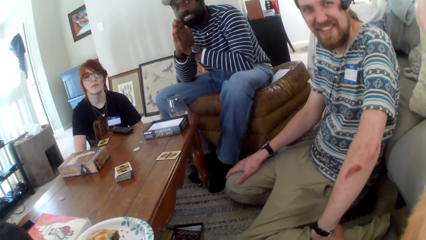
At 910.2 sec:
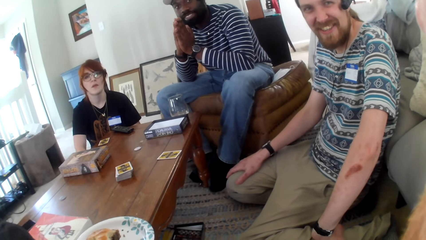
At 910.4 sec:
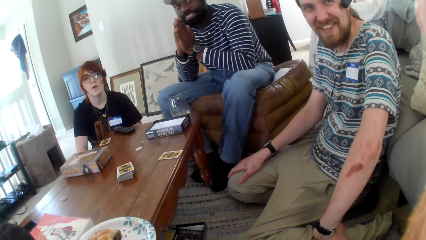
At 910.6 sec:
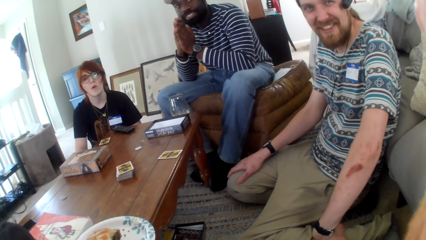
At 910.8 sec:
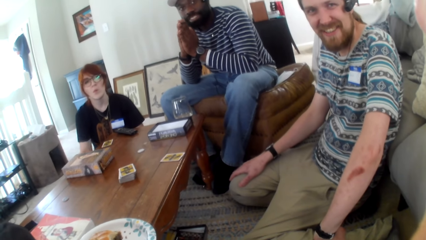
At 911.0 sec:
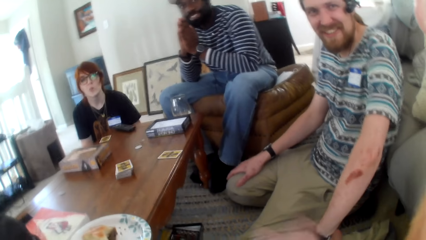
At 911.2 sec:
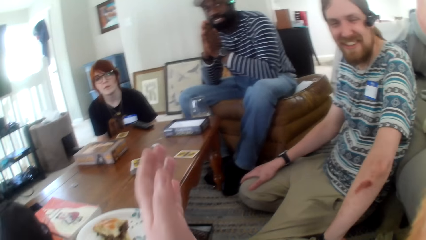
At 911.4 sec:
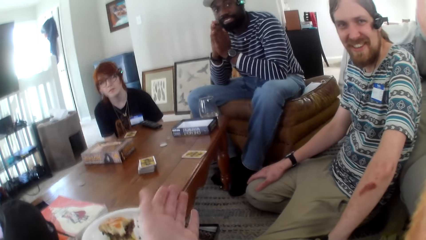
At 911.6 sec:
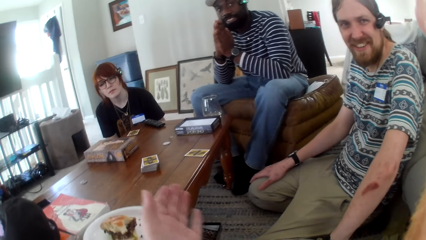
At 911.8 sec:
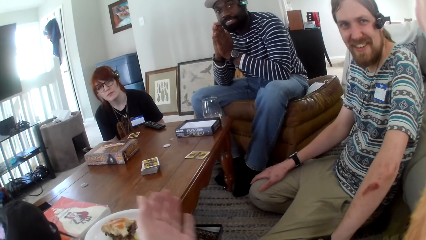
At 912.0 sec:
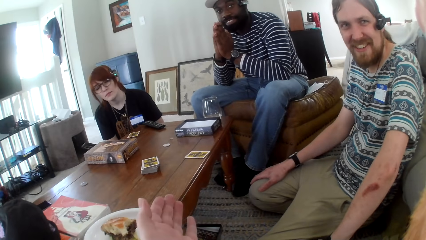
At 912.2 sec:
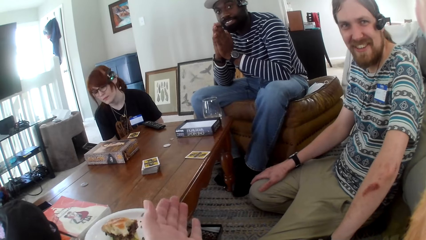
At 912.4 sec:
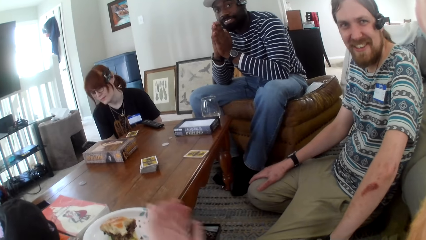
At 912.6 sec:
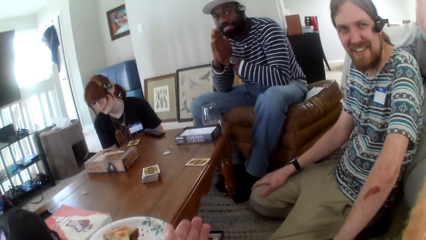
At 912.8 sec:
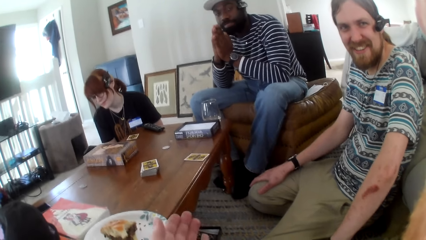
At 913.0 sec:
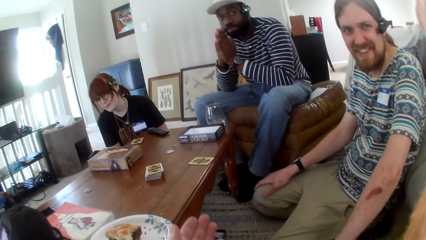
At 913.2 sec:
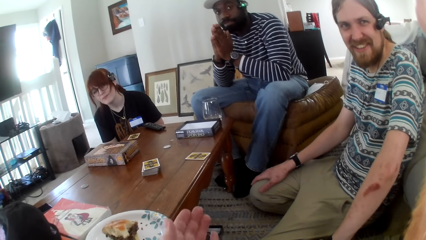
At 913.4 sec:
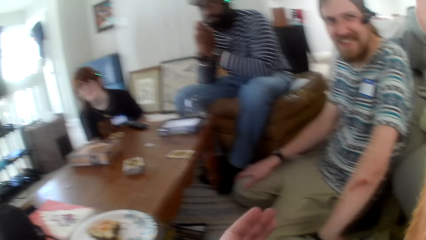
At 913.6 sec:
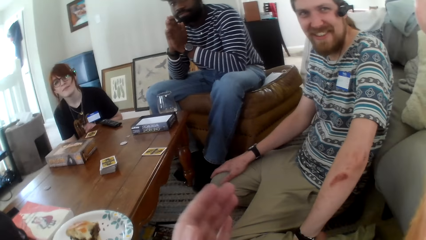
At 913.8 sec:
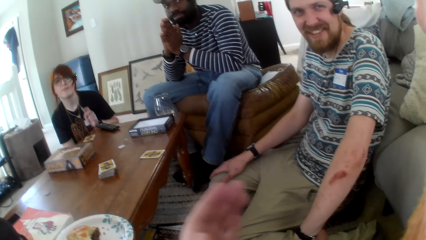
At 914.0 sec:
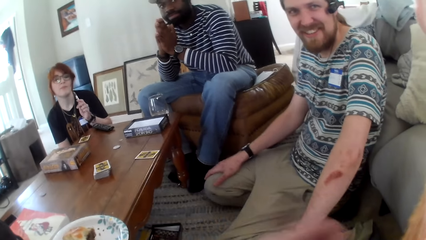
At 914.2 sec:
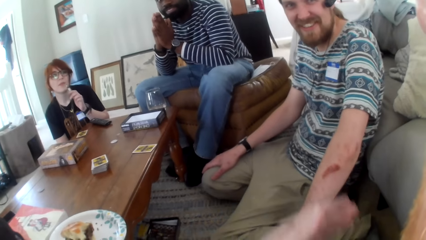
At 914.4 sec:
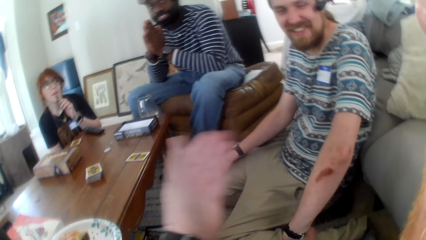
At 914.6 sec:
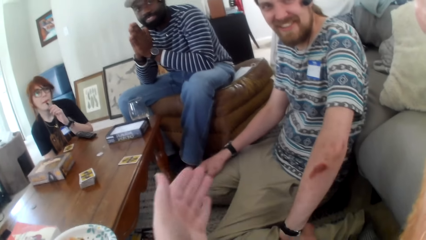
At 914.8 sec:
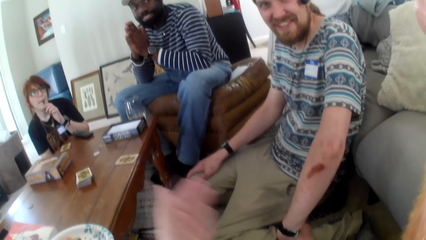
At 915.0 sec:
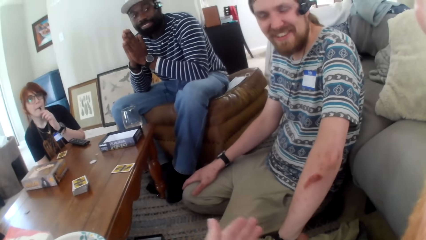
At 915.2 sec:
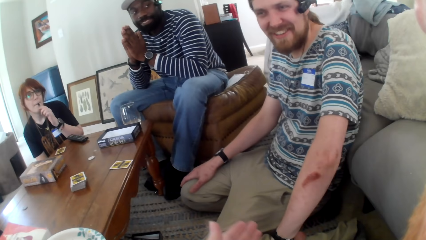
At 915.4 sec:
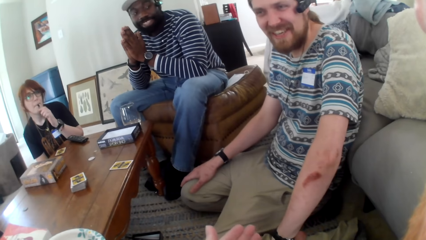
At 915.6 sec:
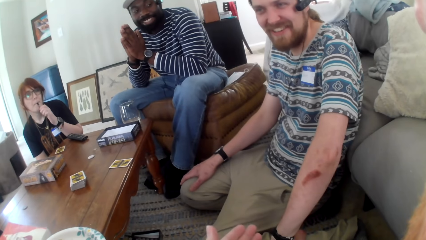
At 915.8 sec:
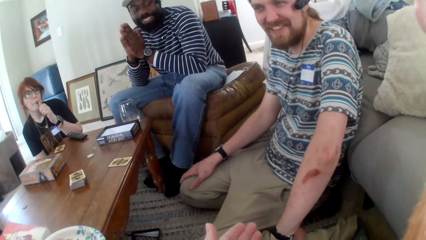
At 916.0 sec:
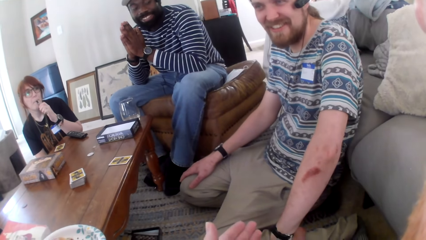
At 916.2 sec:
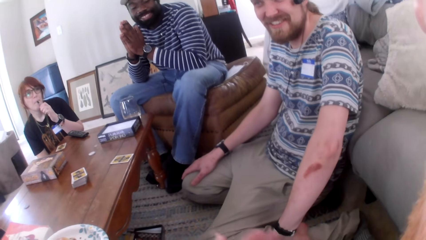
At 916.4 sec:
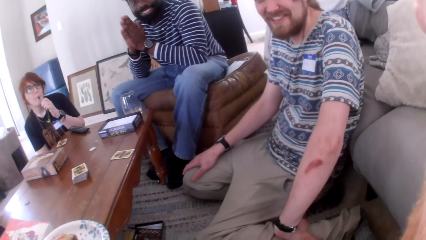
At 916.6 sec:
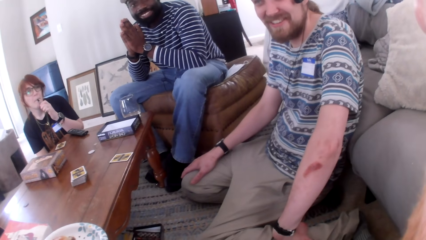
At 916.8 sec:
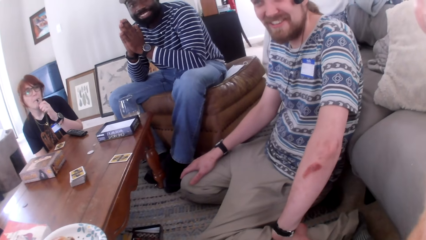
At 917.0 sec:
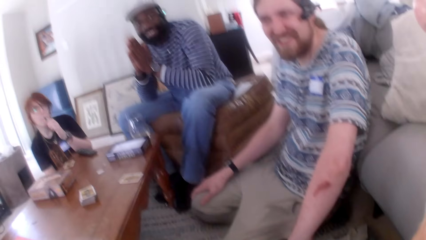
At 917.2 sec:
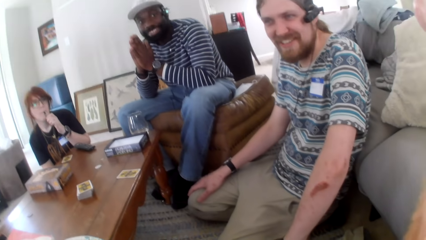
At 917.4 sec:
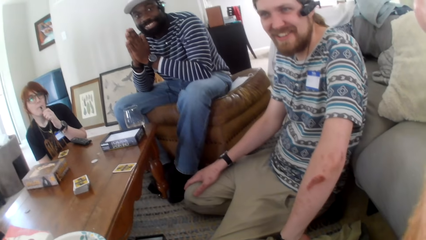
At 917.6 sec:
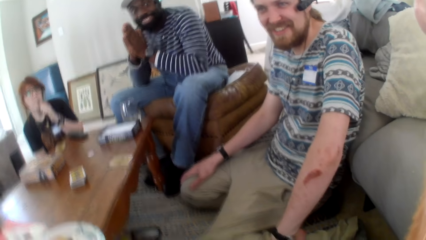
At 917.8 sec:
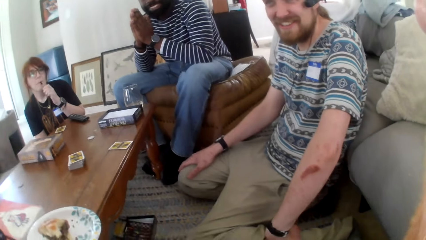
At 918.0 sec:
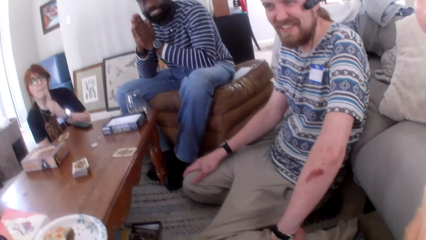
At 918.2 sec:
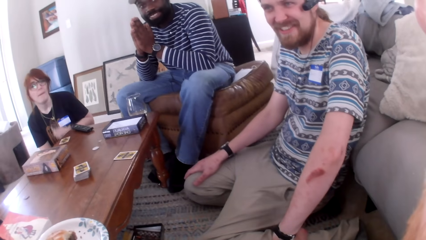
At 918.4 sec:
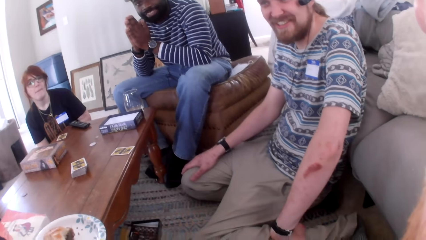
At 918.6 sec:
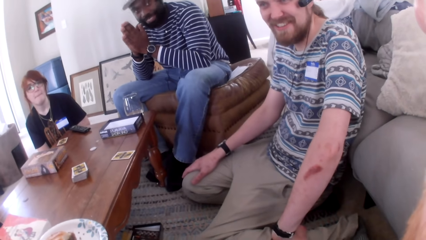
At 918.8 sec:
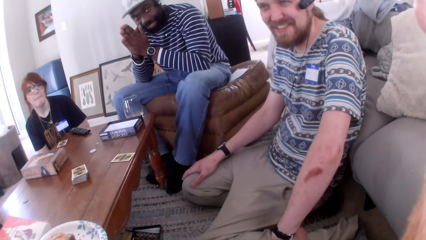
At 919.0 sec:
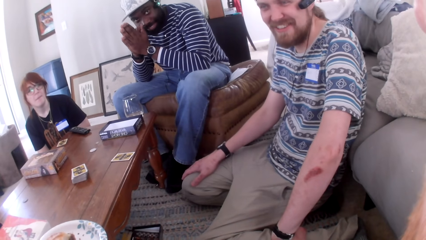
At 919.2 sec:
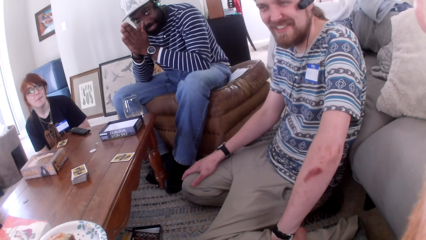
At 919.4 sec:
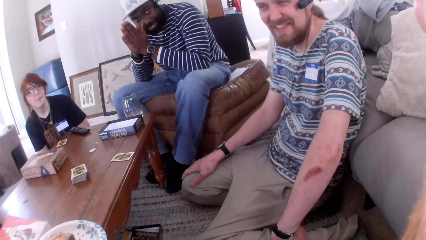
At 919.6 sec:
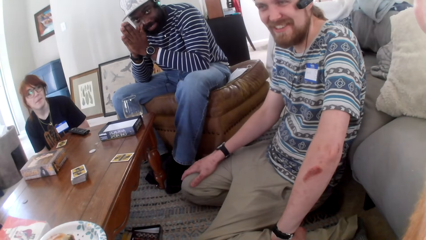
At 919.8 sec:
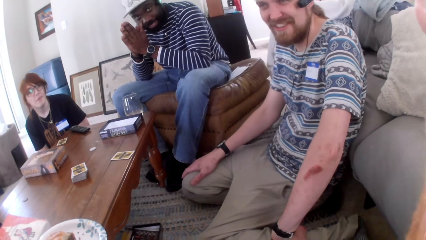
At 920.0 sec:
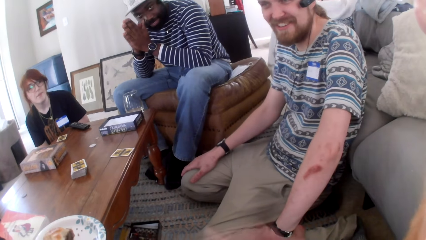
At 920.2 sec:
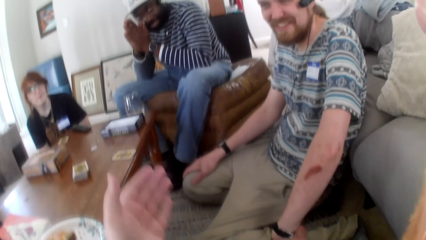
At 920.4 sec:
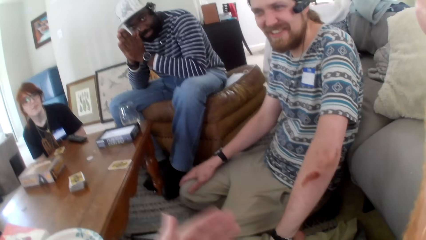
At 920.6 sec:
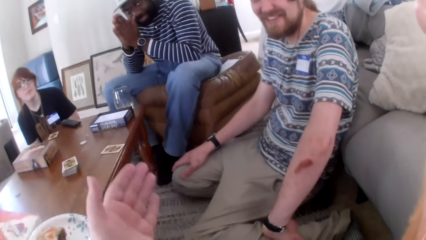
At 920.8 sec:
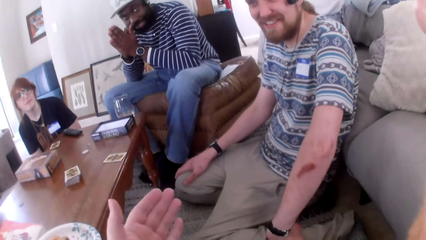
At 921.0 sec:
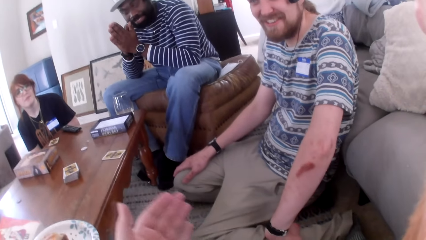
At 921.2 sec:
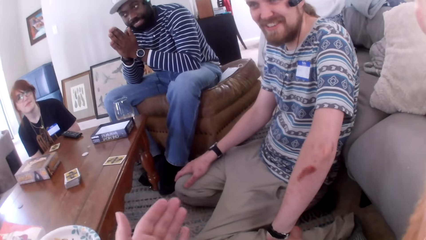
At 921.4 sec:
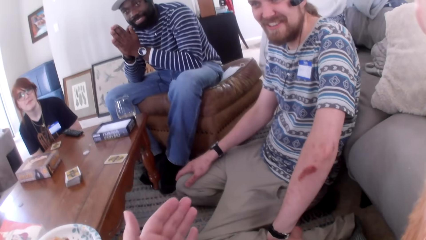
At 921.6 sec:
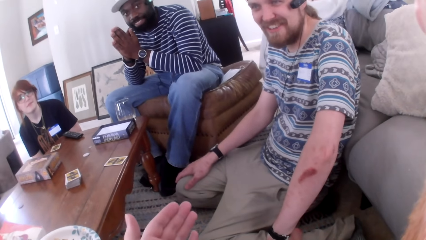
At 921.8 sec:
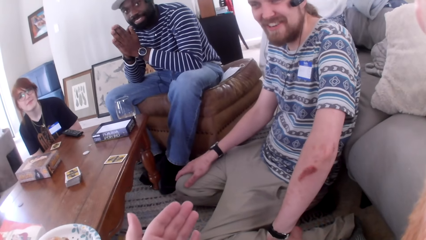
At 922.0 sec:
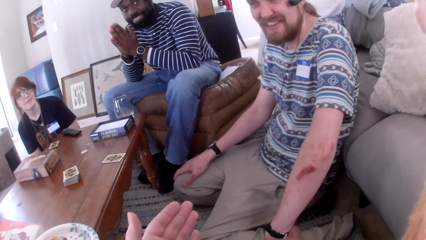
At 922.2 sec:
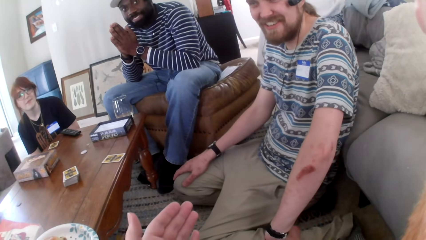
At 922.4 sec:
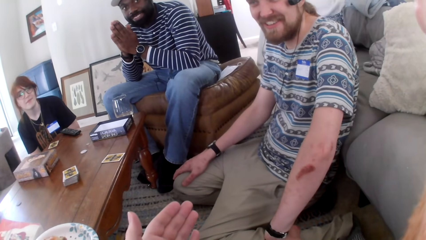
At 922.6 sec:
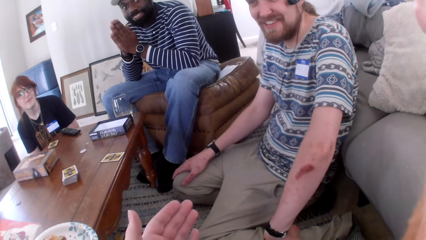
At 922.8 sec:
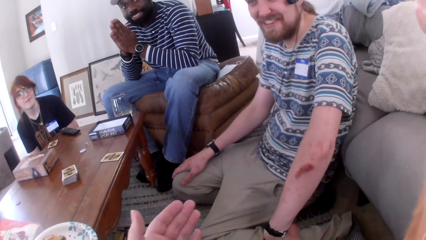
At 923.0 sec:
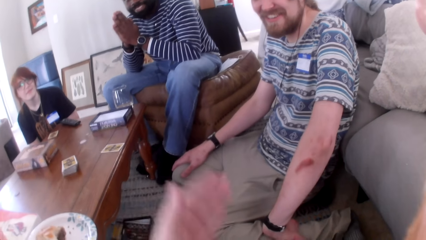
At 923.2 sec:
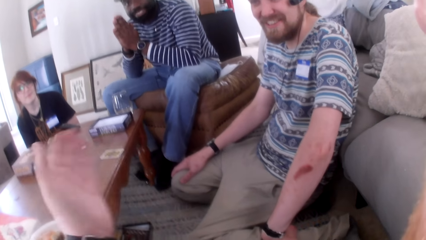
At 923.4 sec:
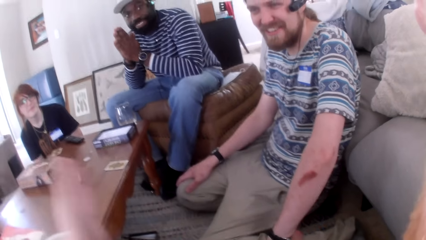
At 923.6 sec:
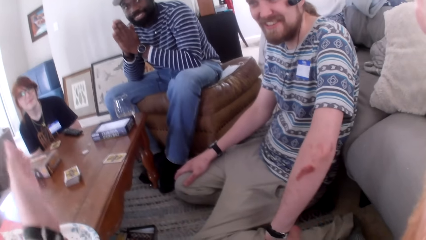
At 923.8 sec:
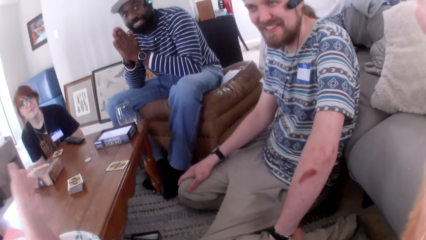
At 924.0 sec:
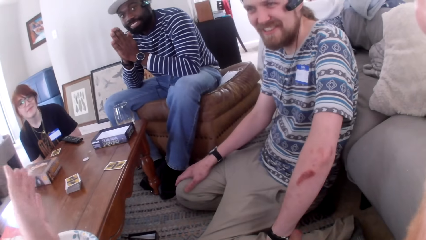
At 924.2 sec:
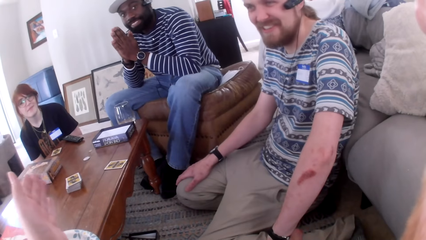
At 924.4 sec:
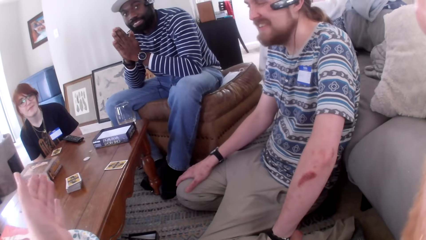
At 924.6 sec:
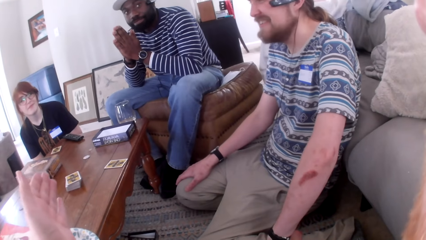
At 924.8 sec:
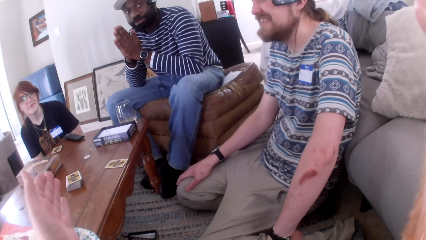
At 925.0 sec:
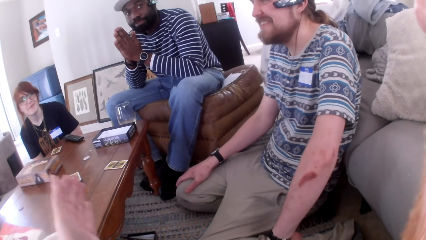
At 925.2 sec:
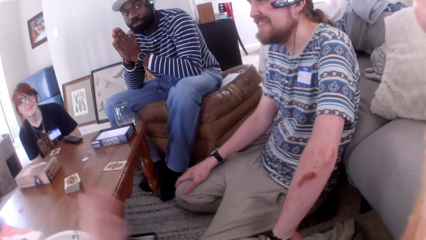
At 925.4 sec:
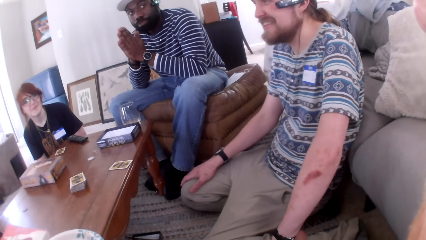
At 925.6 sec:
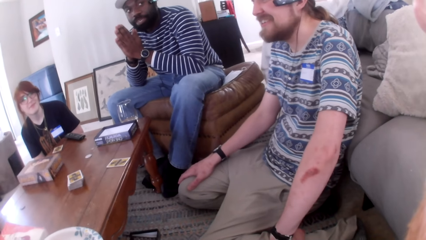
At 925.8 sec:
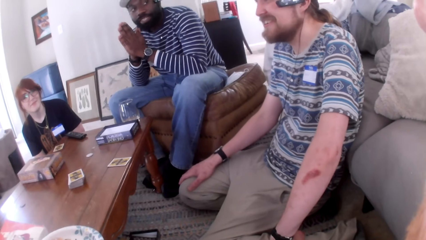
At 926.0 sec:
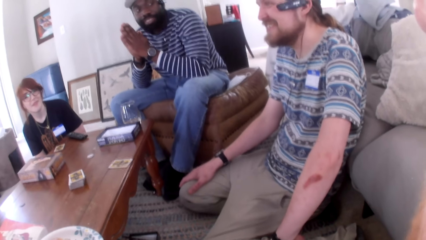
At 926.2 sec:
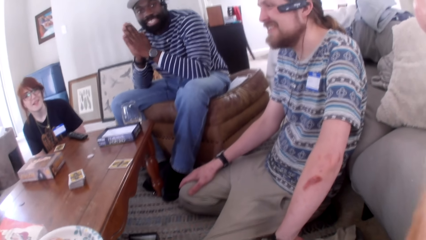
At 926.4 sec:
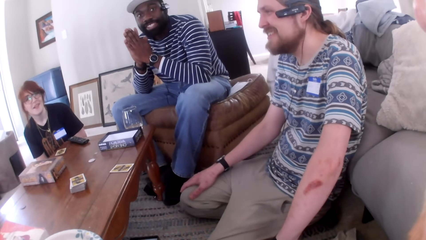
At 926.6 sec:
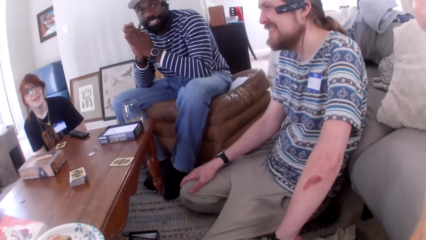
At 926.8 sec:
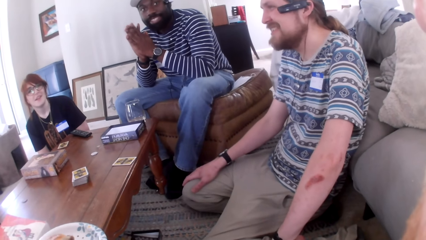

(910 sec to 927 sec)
A person is smoking from a vape.
